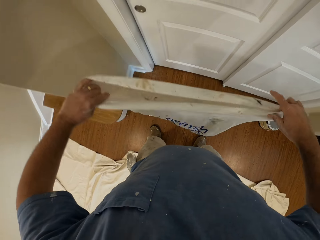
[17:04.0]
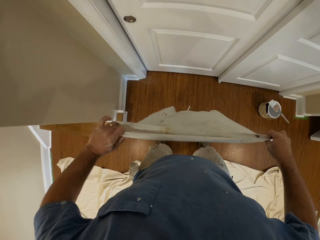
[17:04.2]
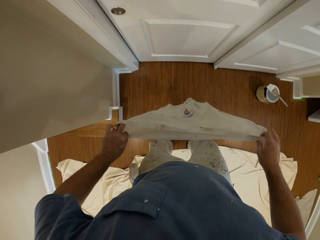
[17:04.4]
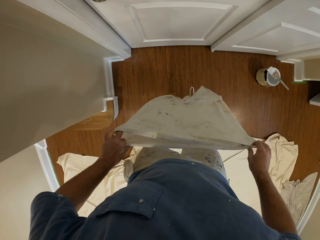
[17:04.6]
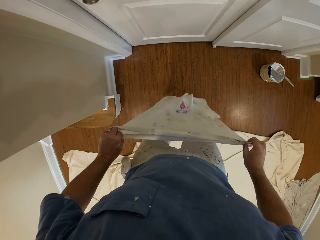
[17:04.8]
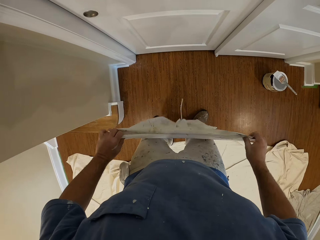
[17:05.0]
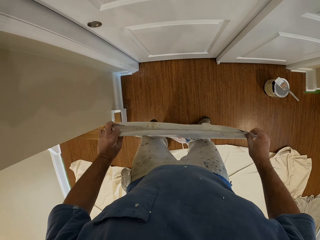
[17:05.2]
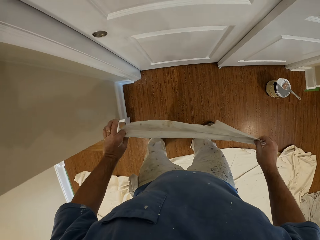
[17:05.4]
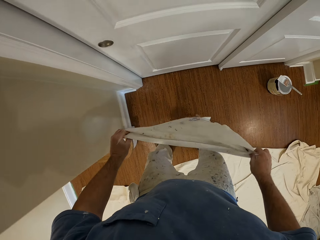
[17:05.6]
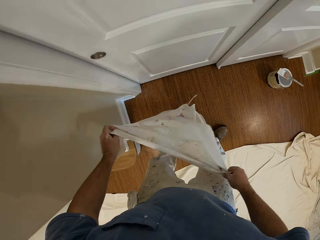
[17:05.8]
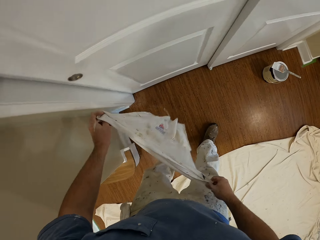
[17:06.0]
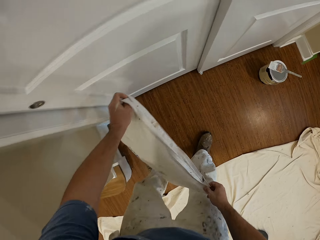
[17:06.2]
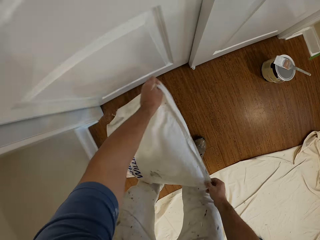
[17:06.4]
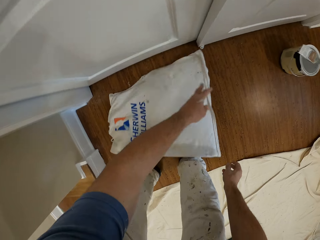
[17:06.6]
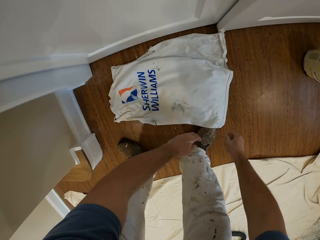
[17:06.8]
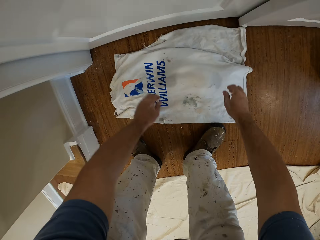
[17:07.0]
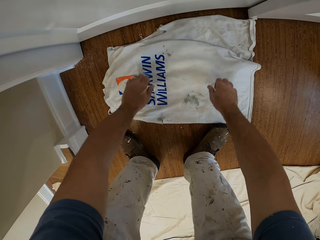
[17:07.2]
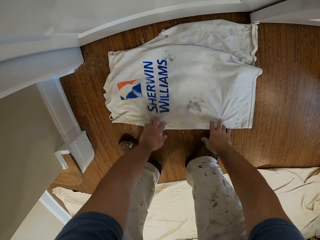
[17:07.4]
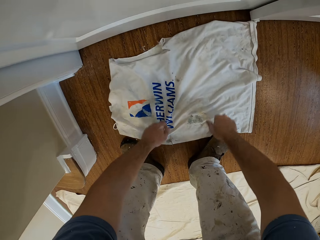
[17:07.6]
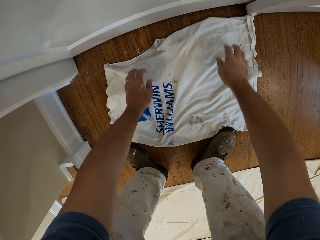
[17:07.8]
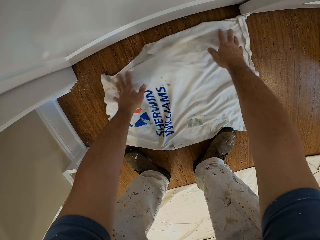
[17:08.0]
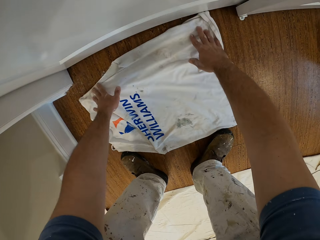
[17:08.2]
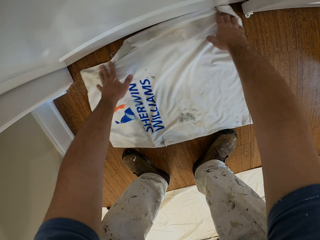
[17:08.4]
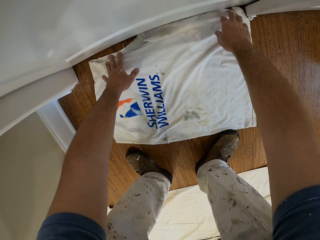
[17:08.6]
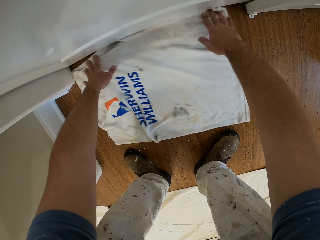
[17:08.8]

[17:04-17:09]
The camera wearer stops walking. They spread the cloth on the floor beside the door. They adjust the placement of the cloth underneath the door.
